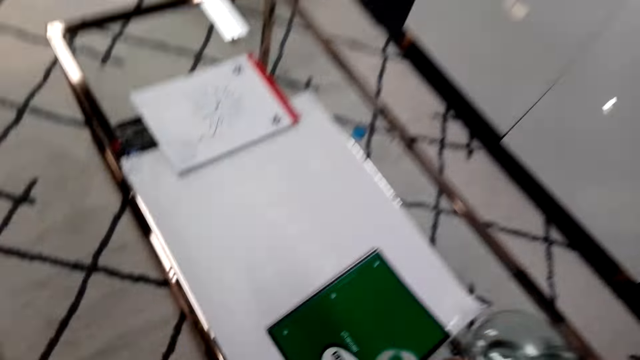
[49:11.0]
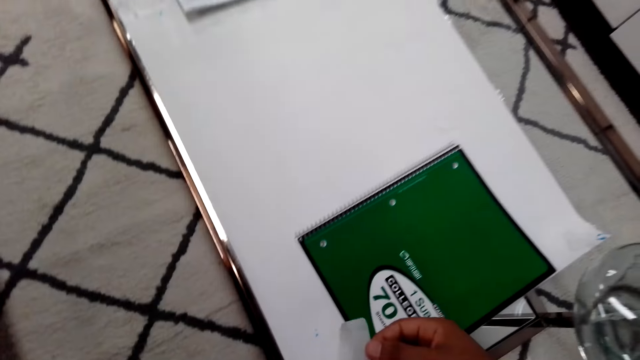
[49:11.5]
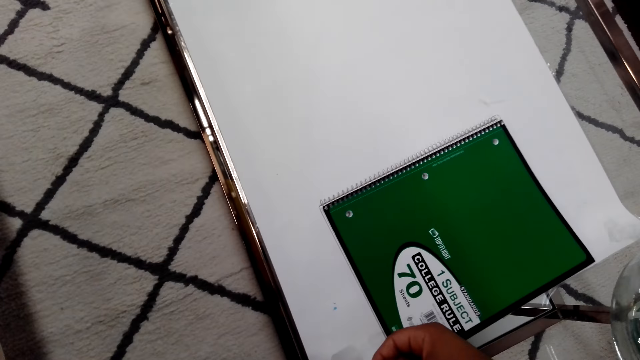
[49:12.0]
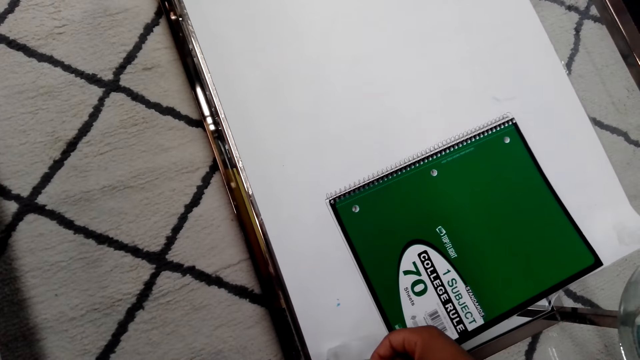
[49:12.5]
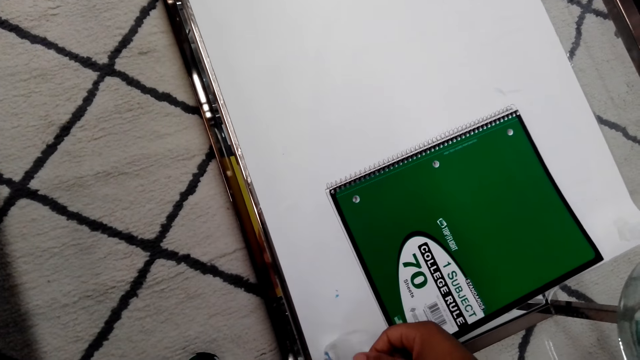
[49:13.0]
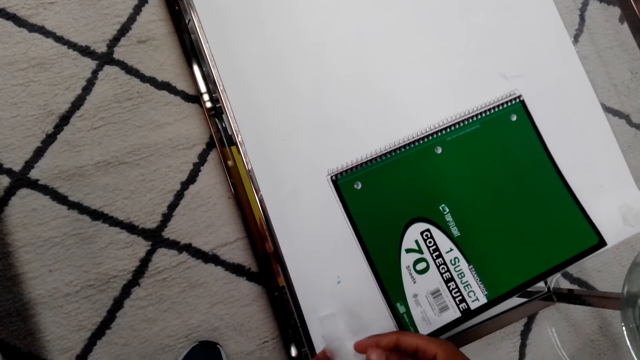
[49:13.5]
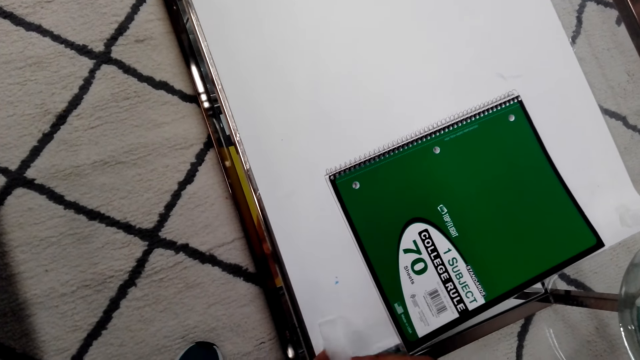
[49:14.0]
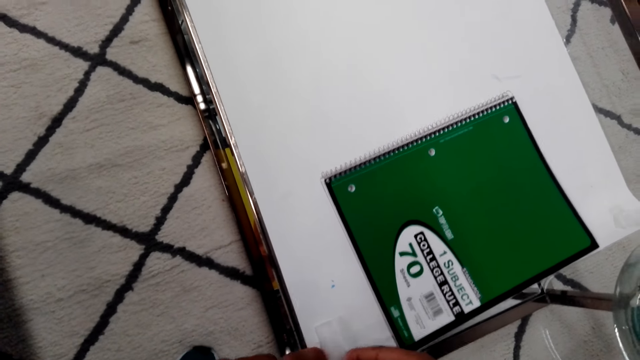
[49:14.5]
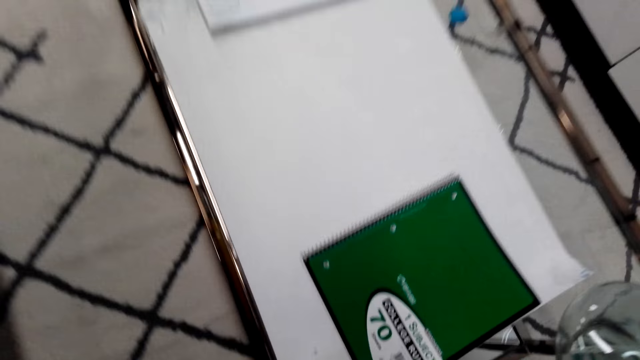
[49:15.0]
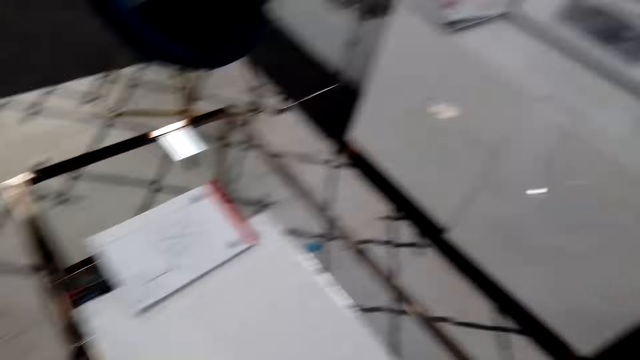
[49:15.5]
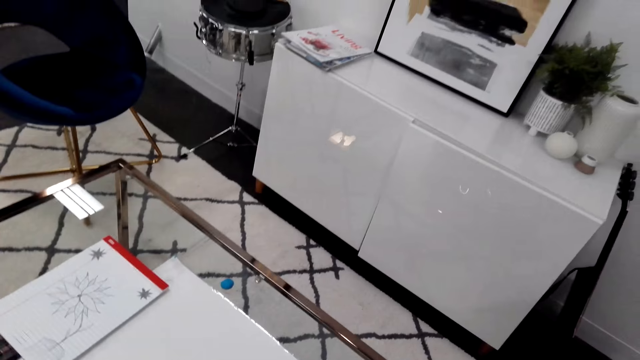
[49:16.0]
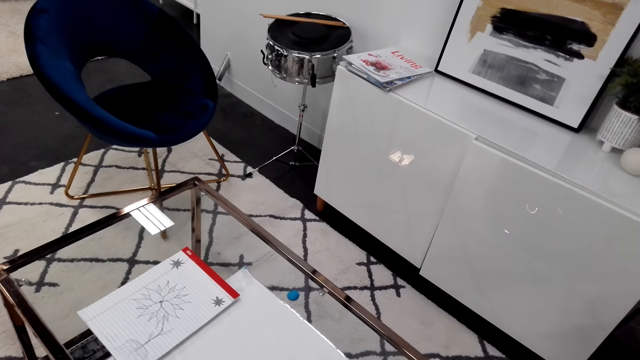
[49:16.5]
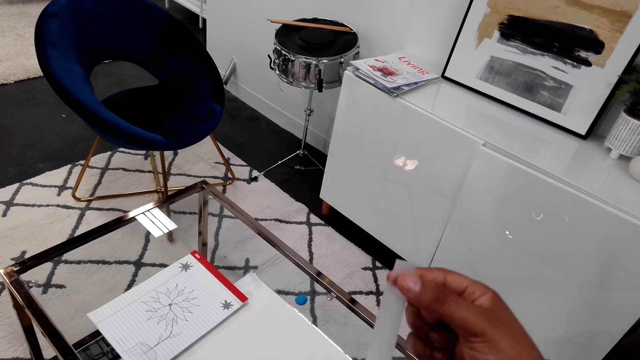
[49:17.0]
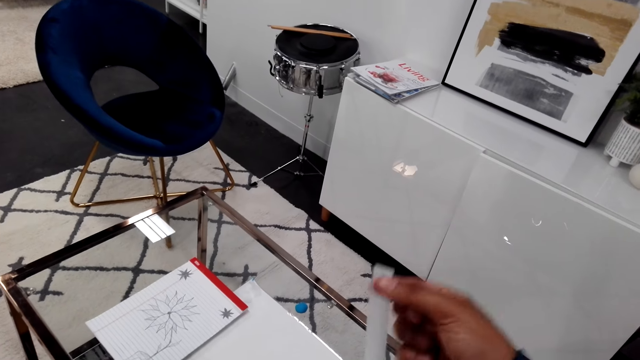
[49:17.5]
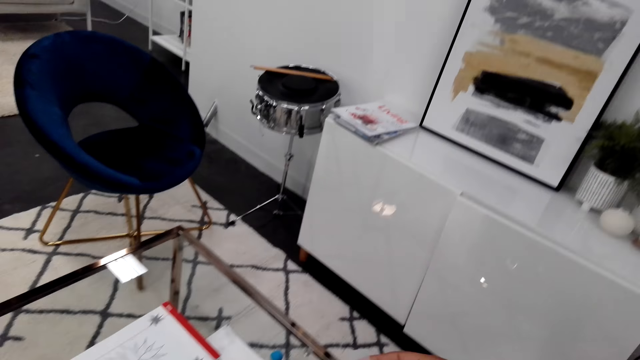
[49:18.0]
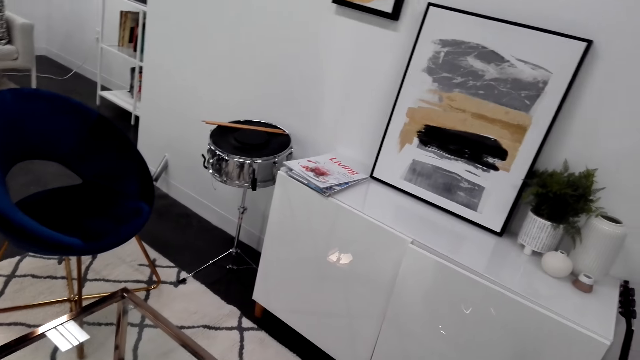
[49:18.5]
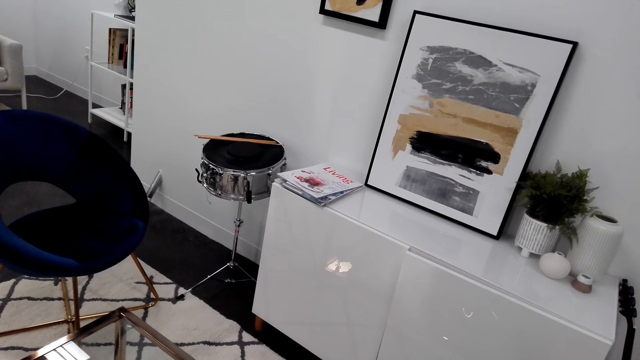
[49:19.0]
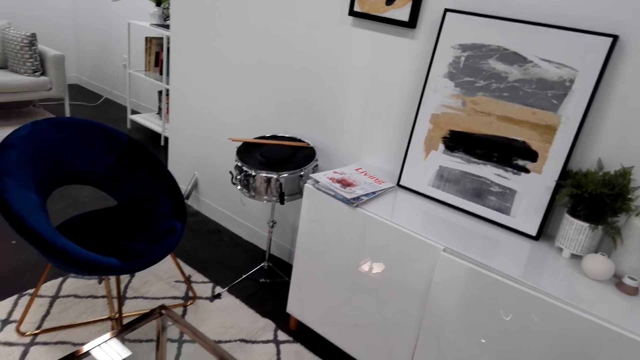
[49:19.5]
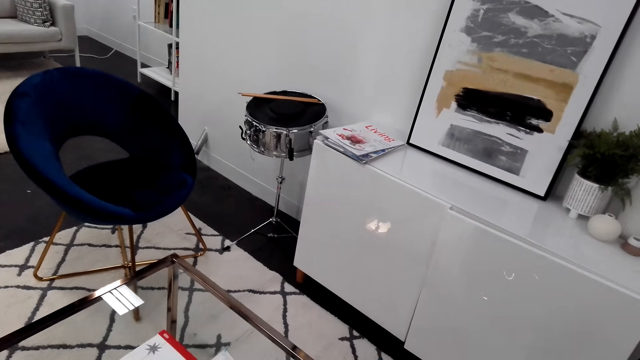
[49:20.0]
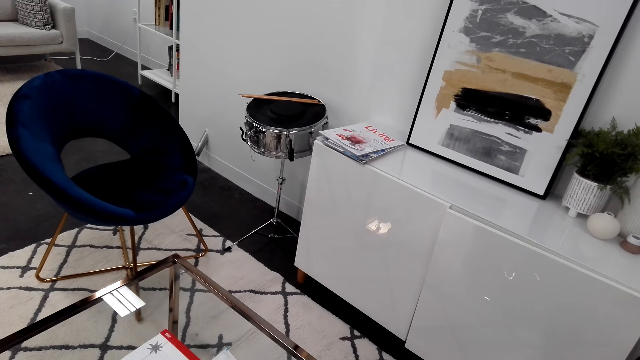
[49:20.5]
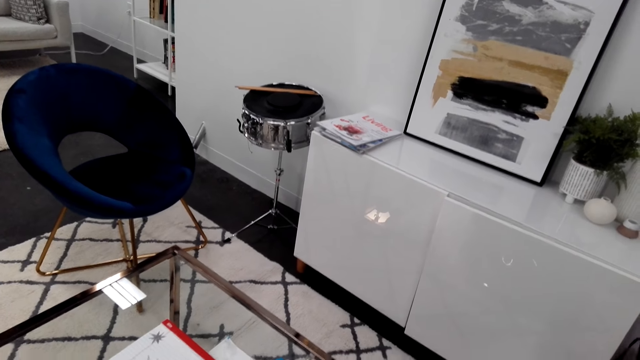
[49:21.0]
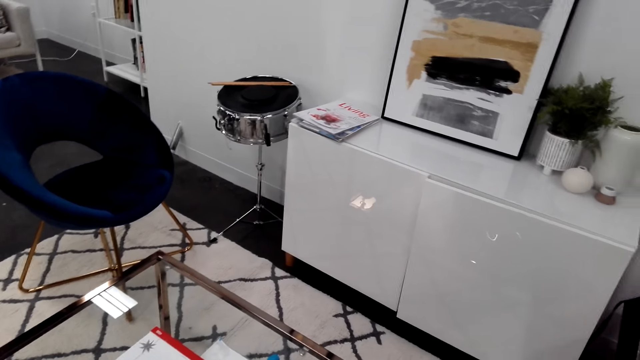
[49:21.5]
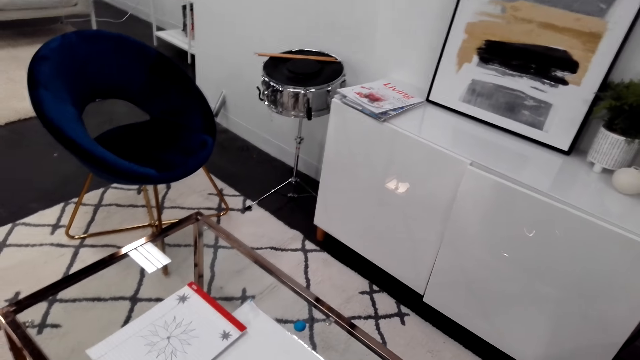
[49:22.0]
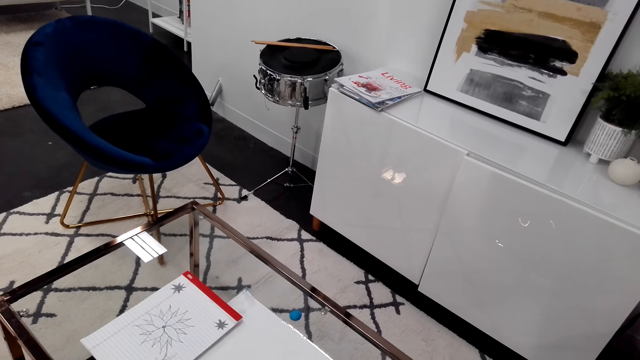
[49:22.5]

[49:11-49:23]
The camera wearer puts masking tape on the wallpaper.

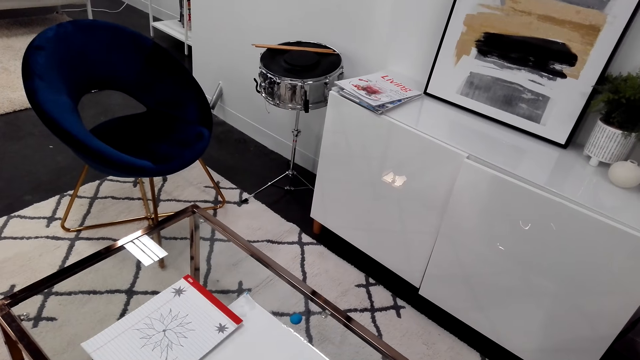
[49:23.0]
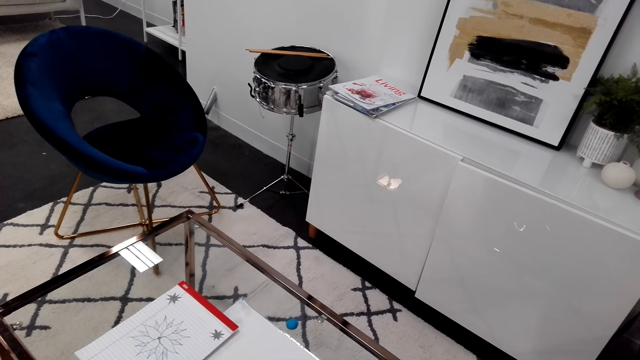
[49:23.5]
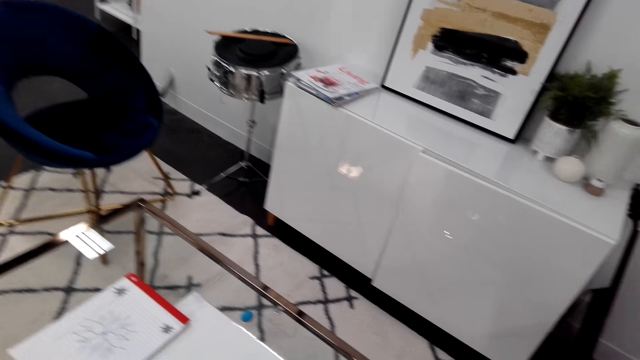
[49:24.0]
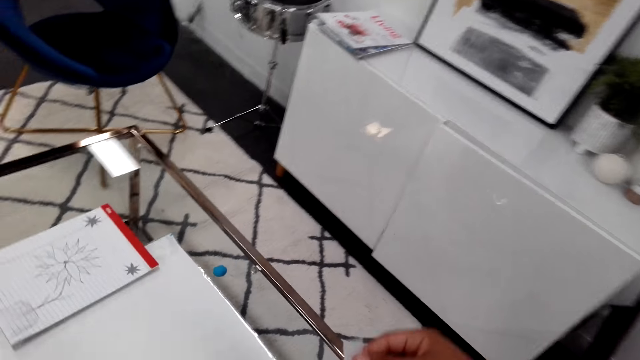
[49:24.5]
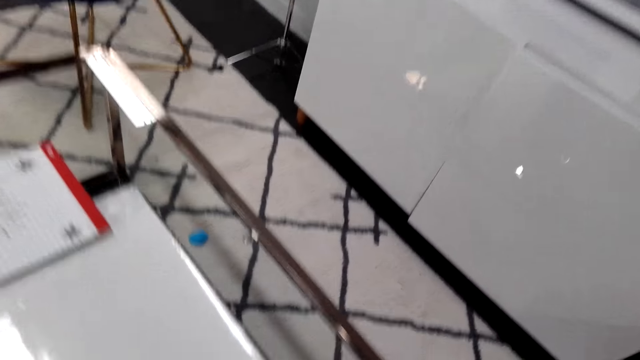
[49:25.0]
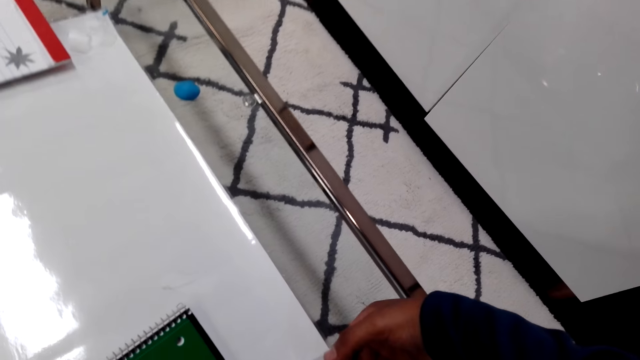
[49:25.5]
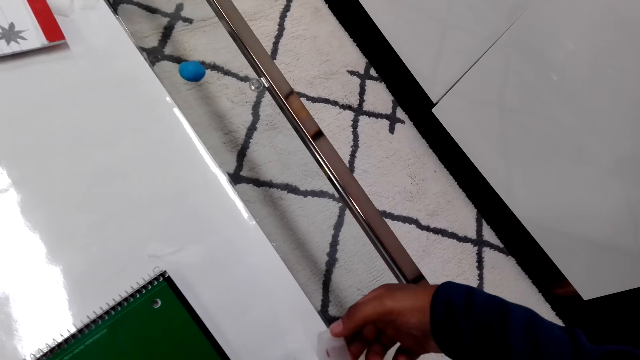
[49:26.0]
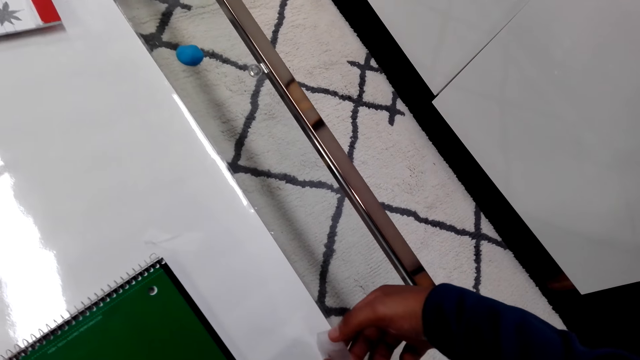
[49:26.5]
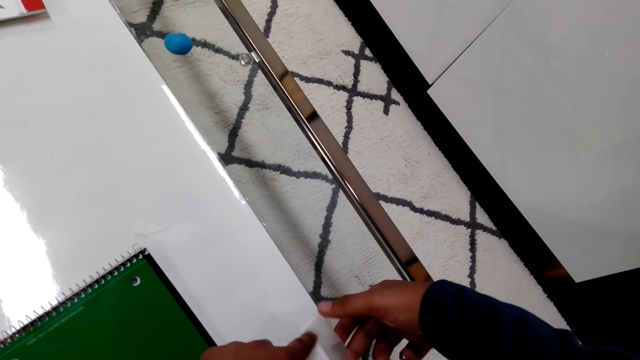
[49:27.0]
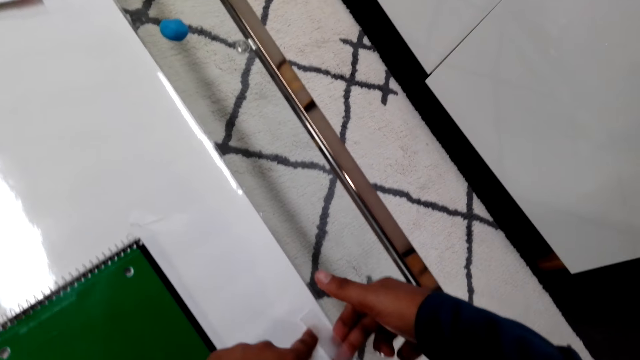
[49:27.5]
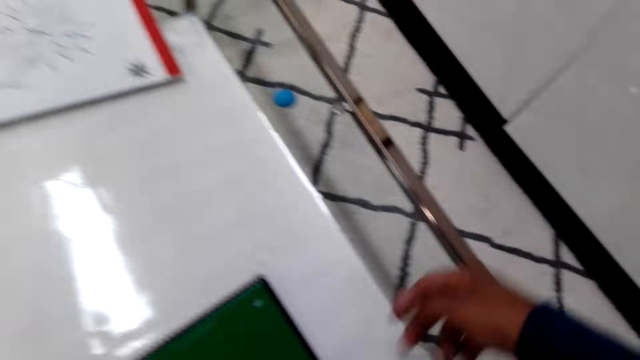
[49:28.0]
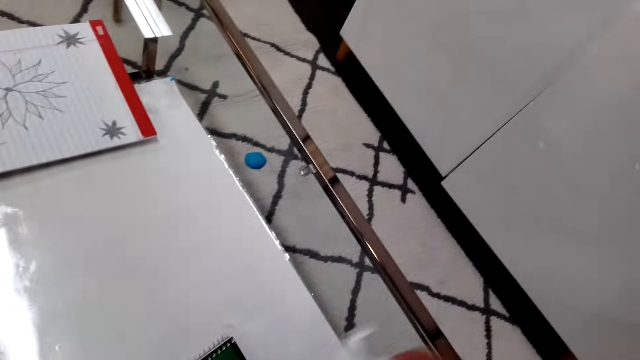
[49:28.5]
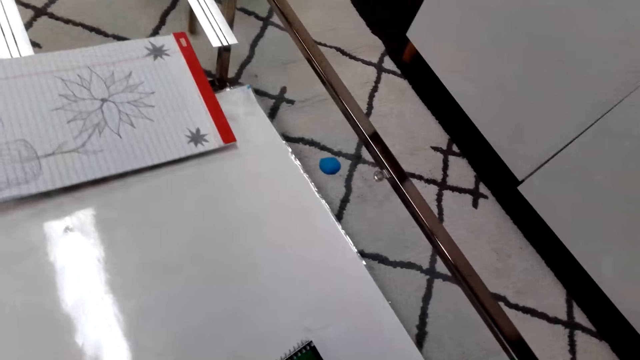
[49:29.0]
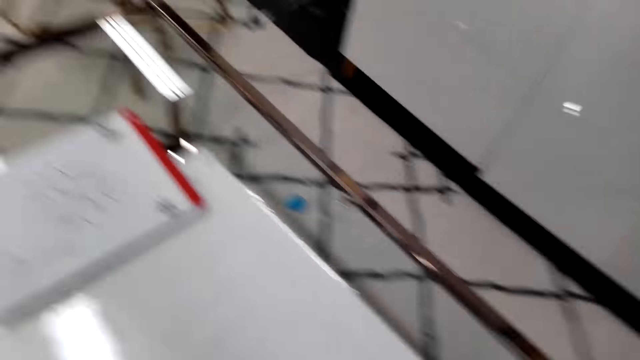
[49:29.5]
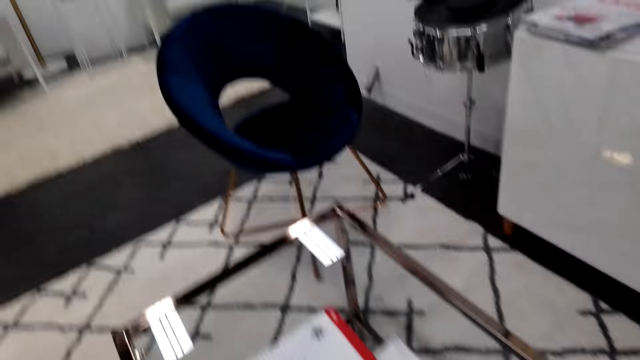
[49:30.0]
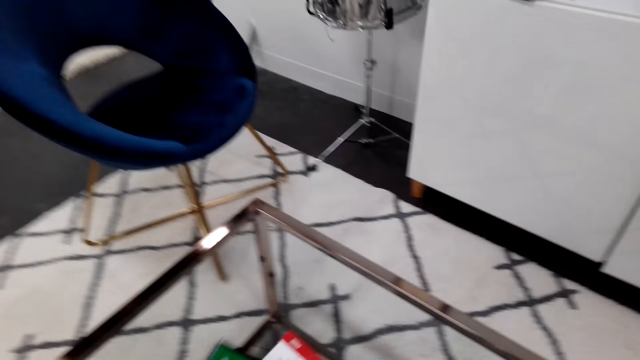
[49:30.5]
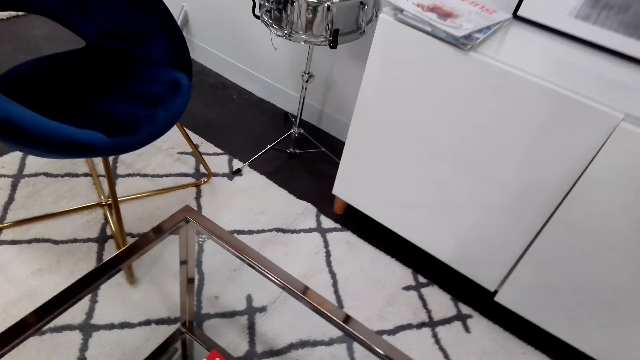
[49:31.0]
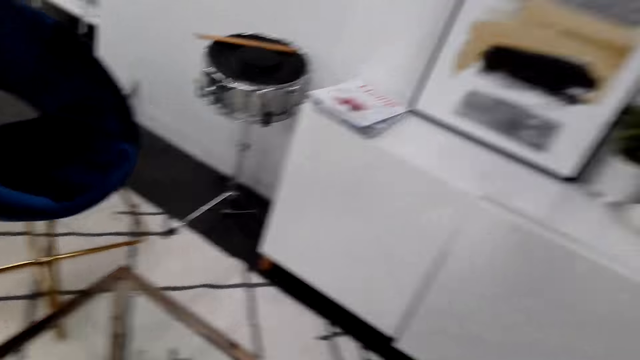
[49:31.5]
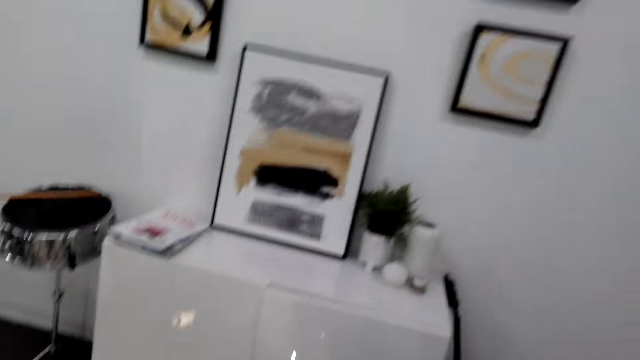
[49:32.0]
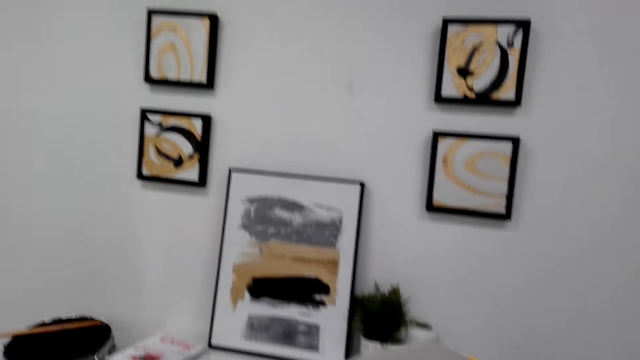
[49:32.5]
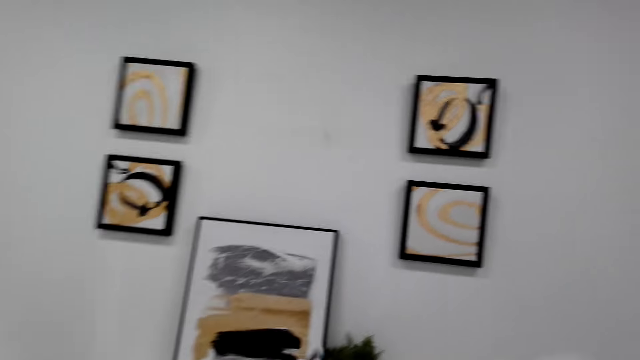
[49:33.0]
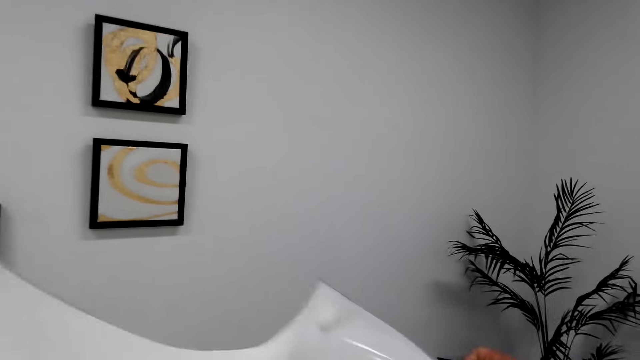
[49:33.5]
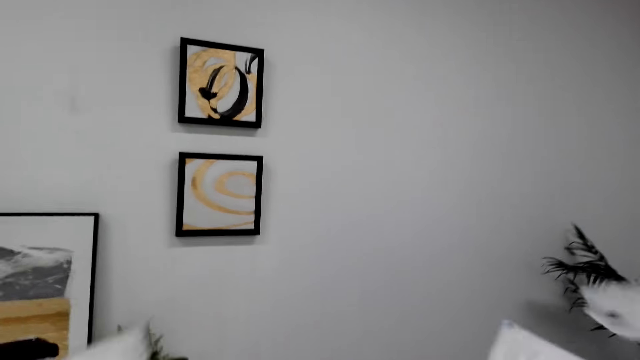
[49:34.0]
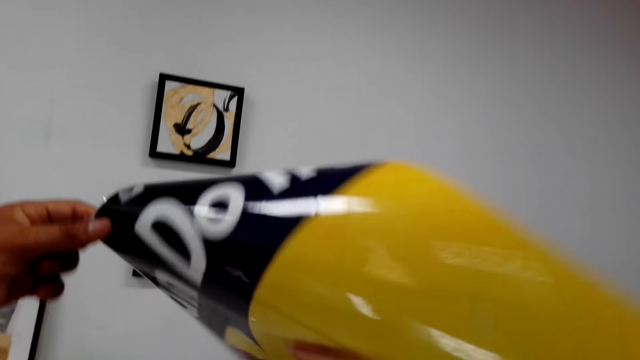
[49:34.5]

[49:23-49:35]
The camera wearer puts masking tape on the wallpaper. They take the wall art from the table.
